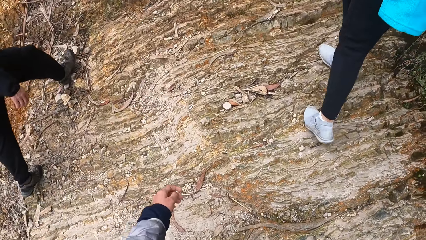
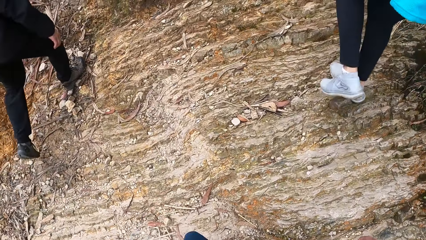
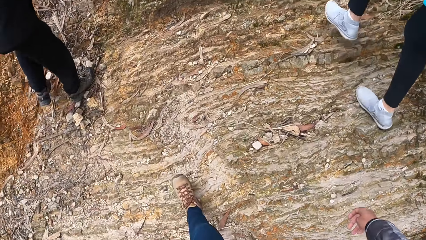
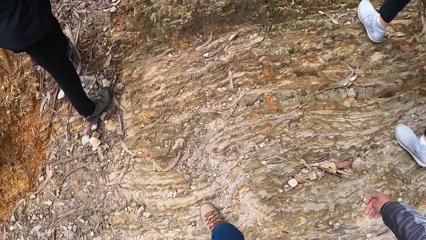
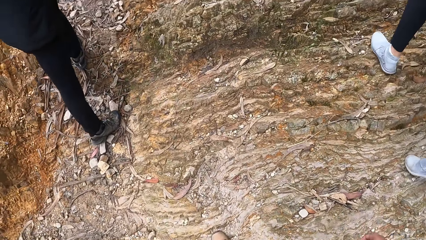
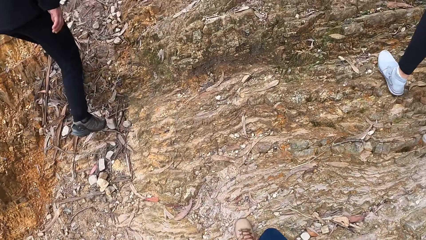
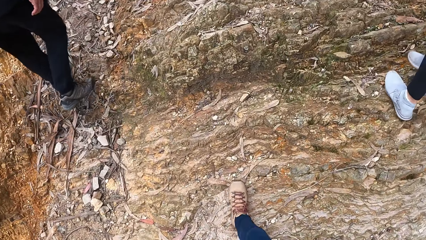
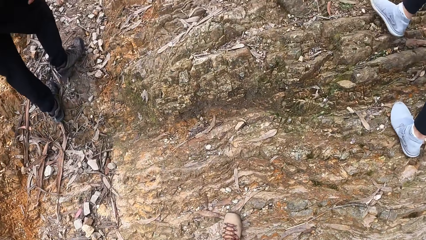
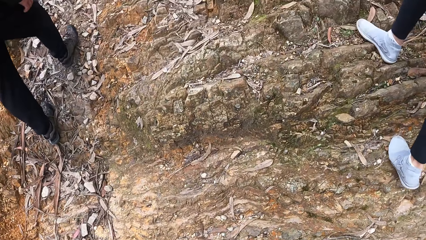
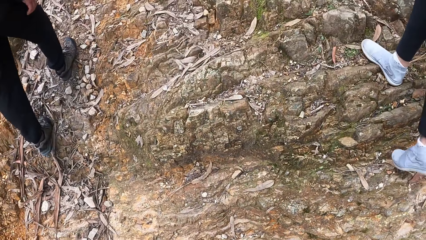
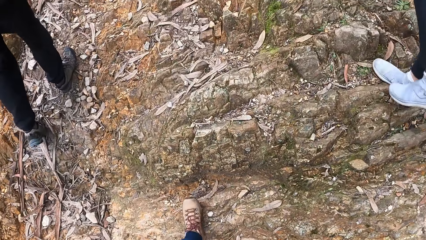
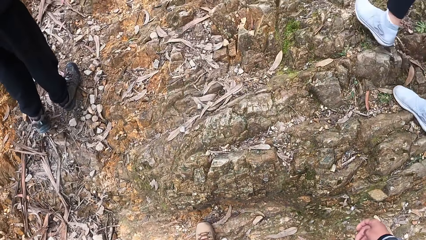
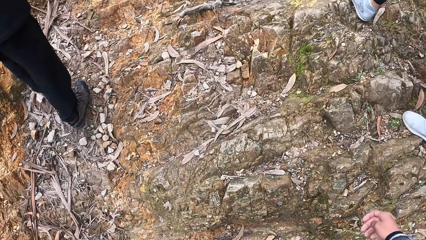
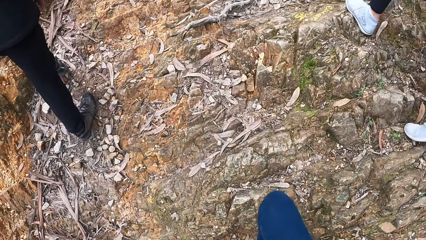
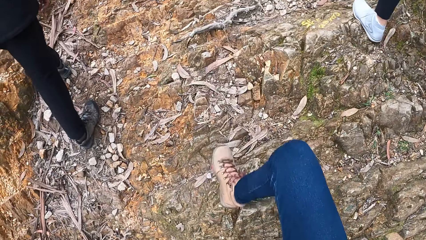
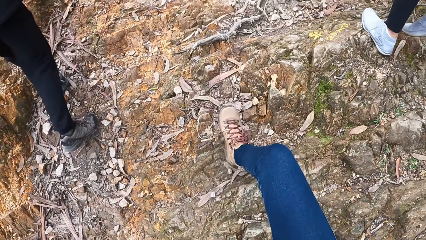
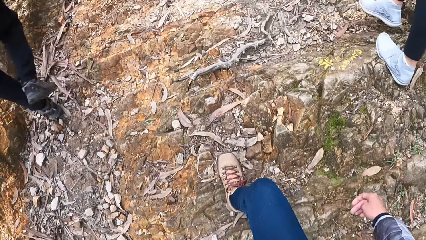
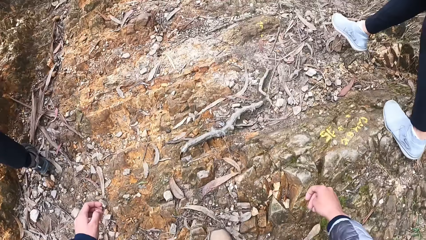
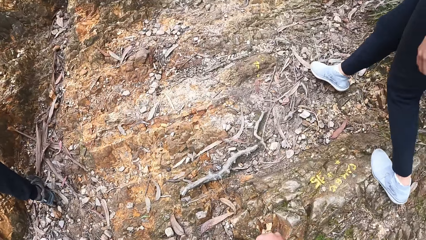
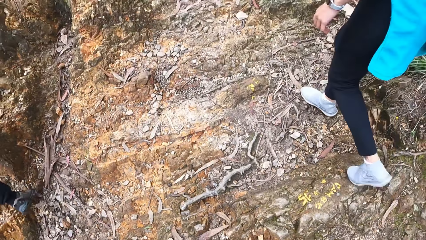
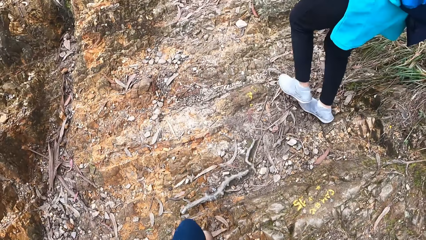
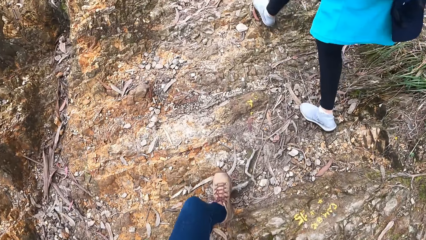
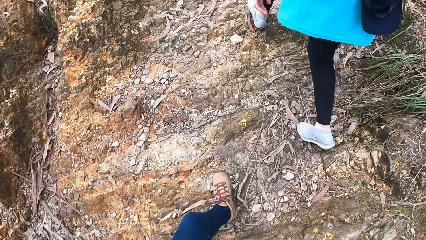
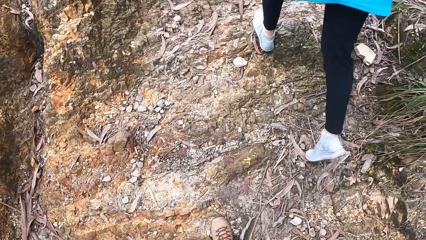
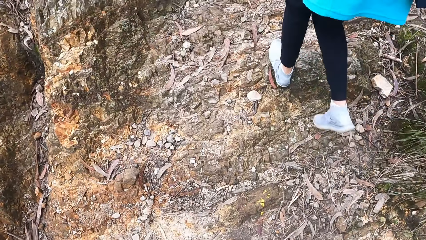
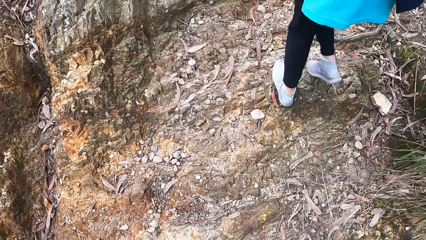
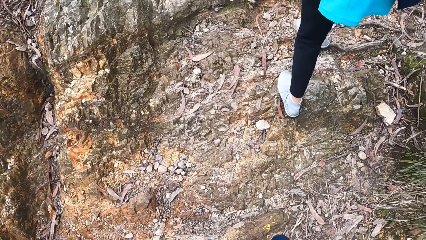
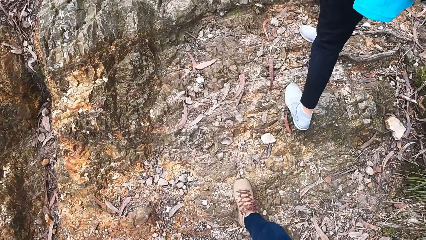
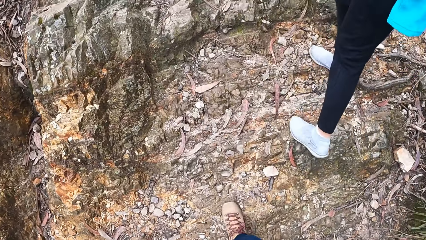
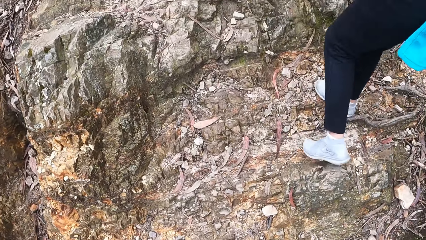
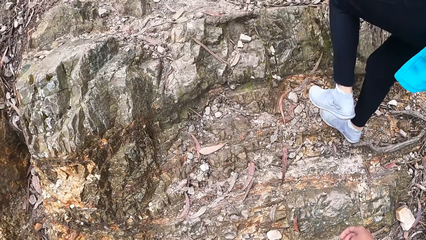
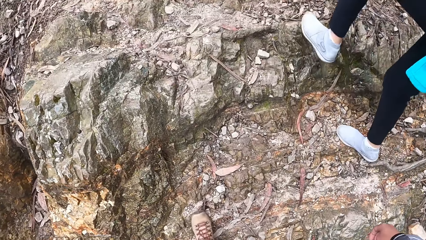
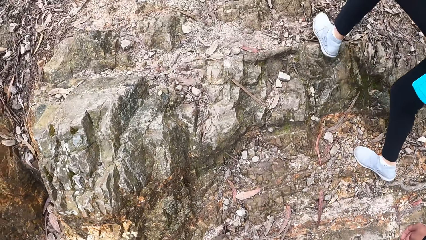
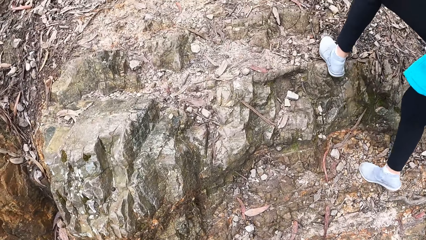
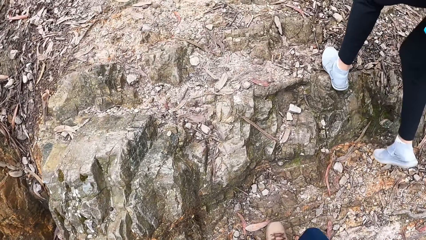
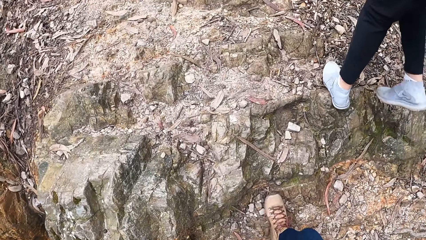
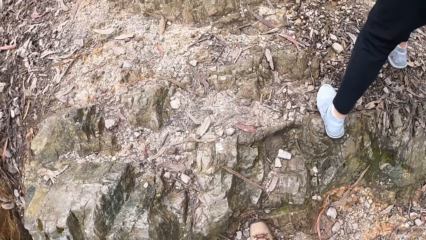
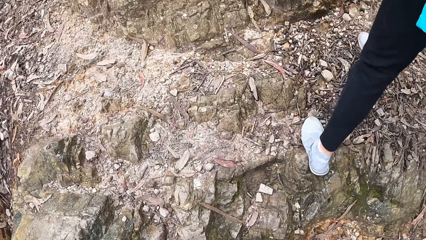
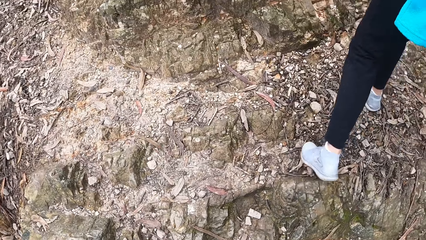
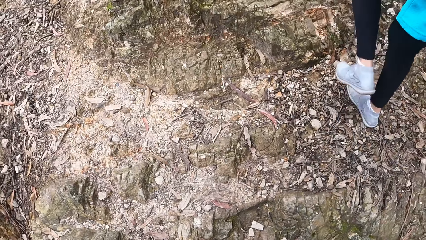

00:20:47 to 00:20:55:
The camera wearer looks at the ground. They walk around the forest with a man and a woman.

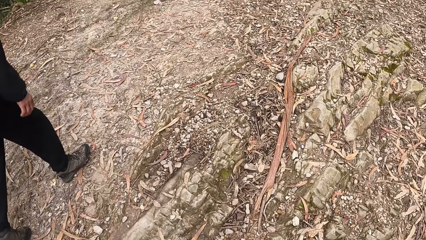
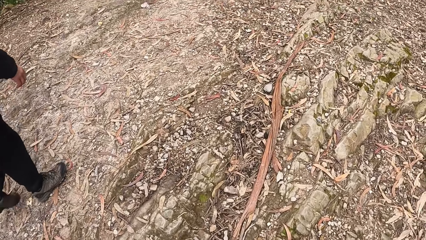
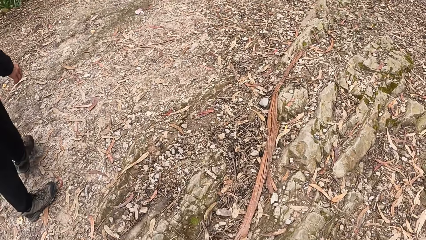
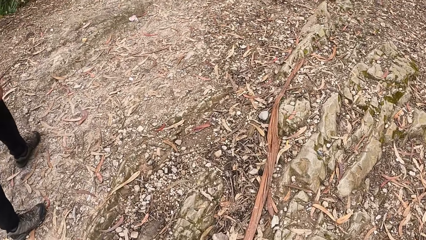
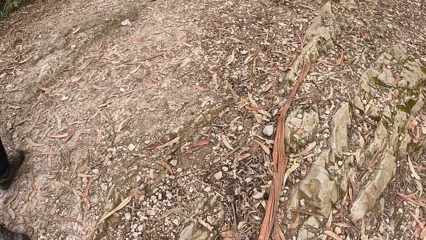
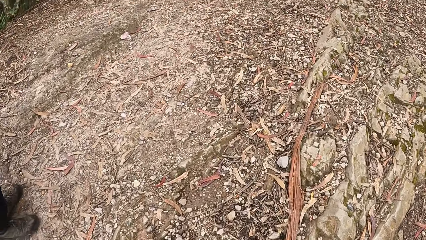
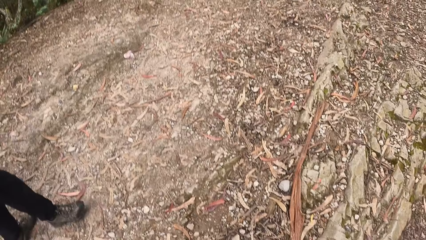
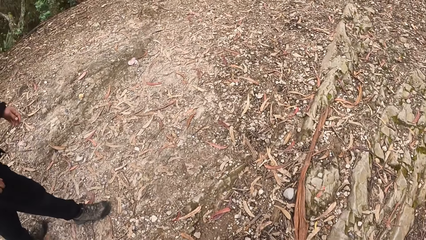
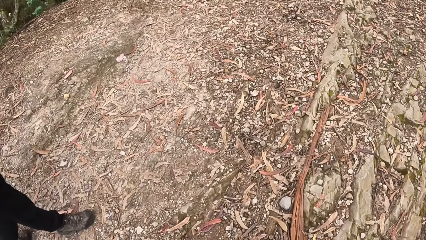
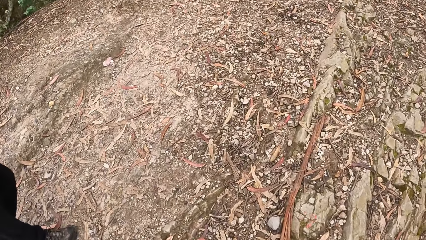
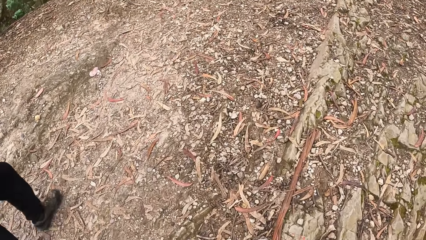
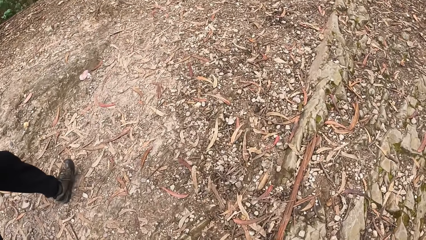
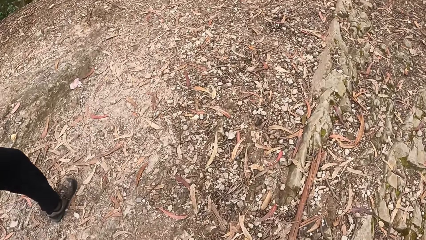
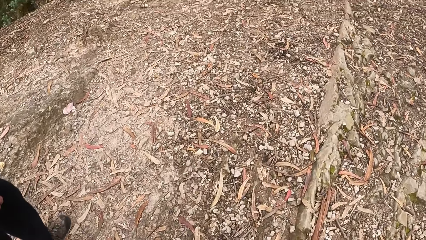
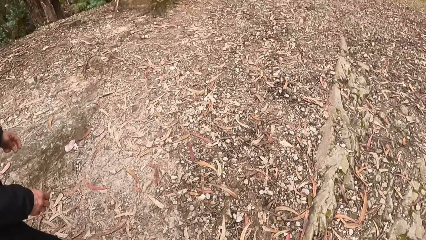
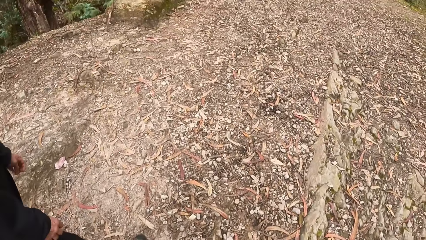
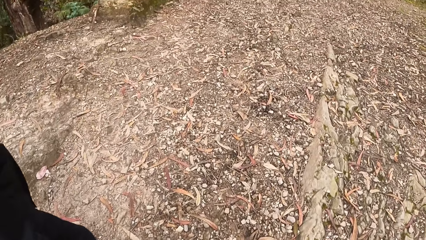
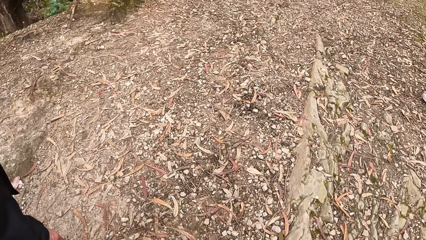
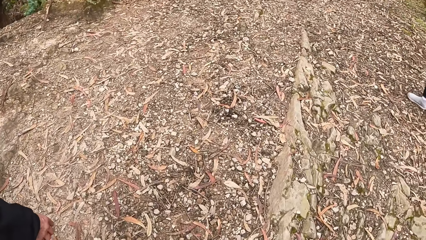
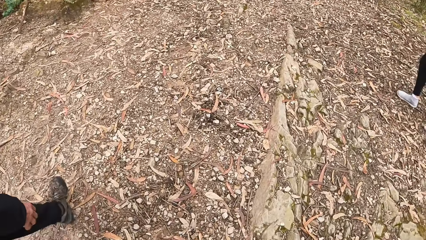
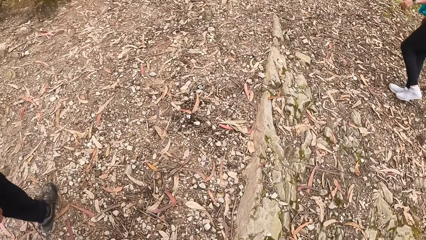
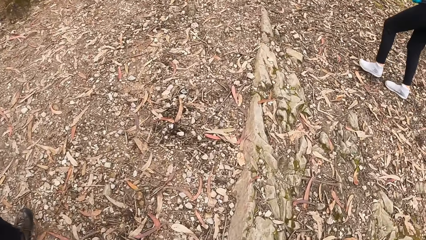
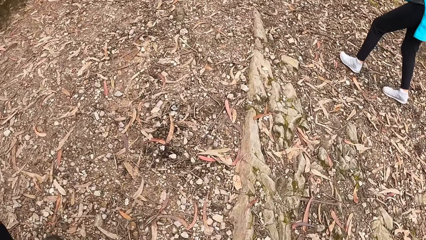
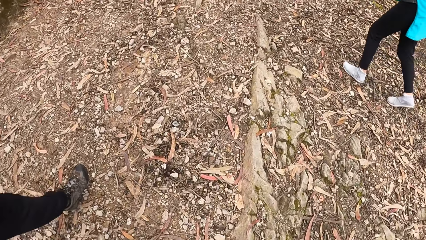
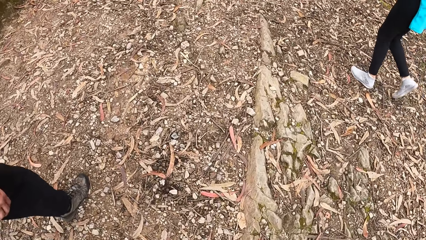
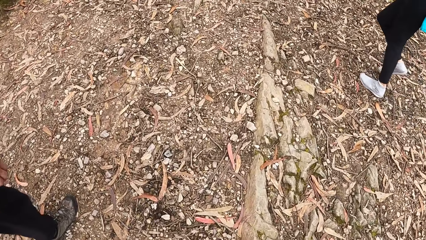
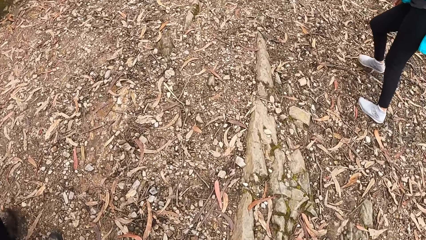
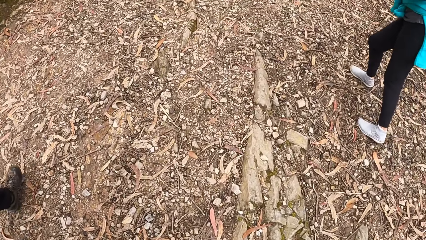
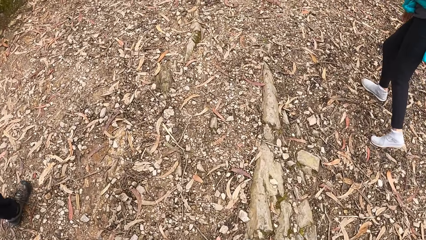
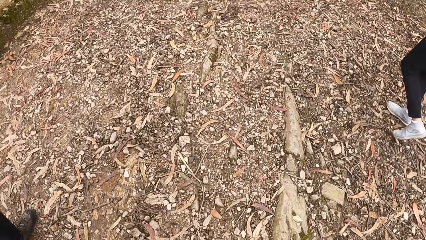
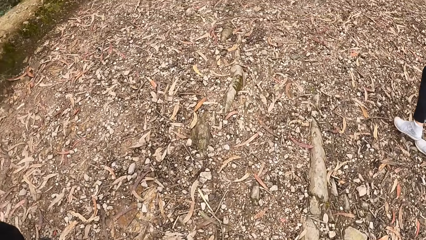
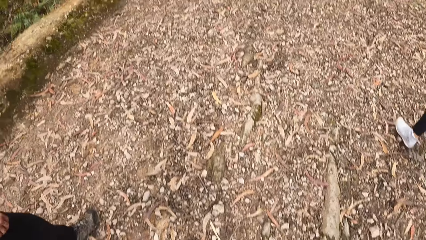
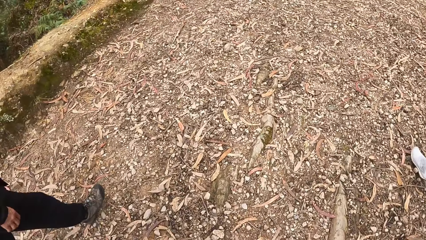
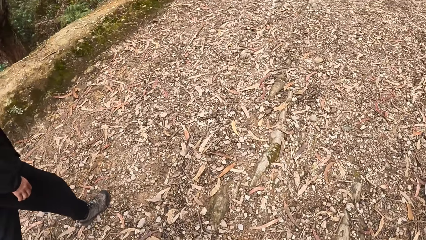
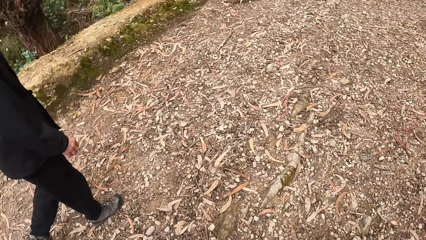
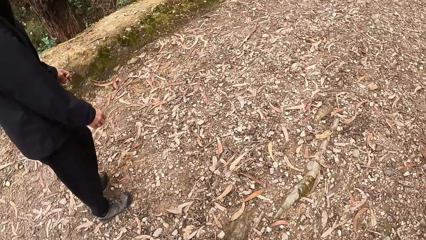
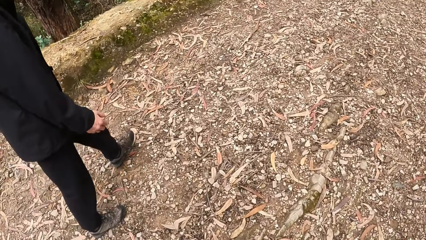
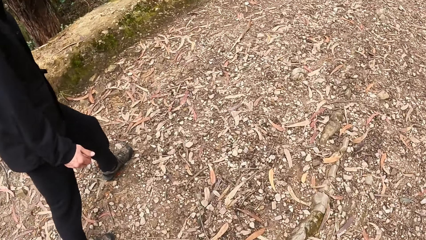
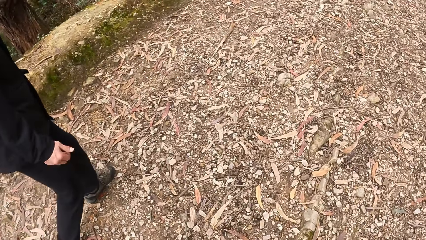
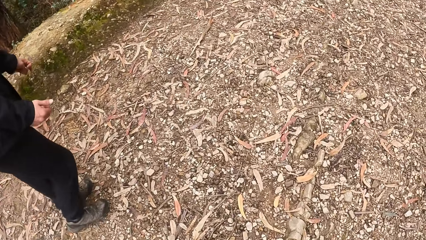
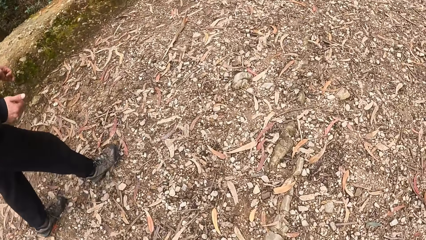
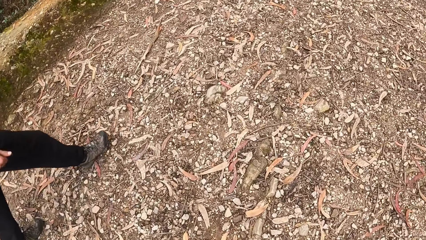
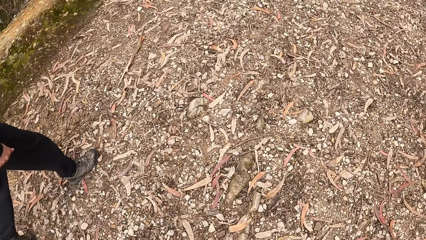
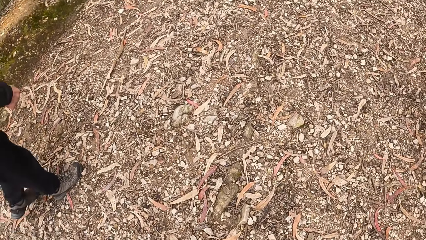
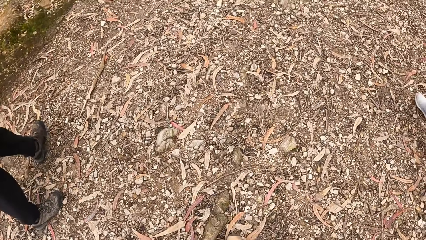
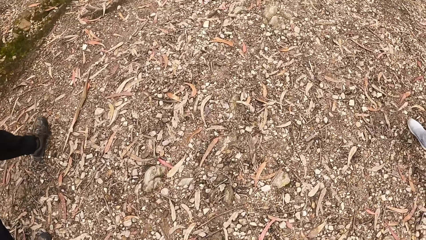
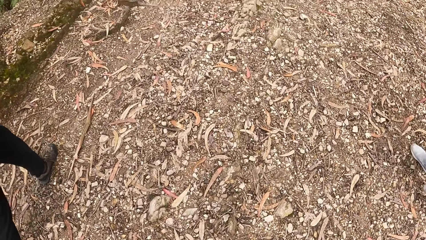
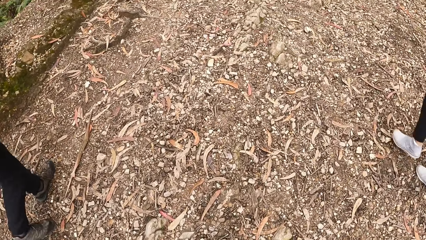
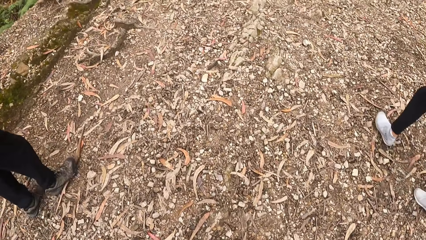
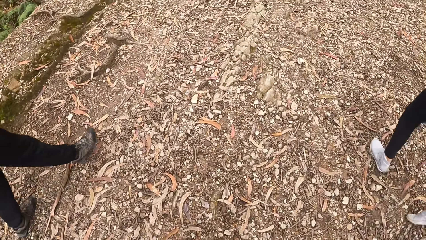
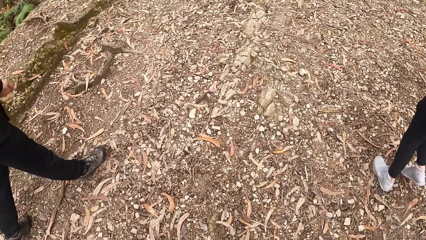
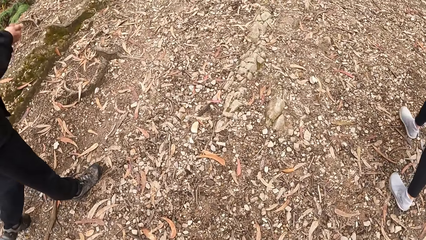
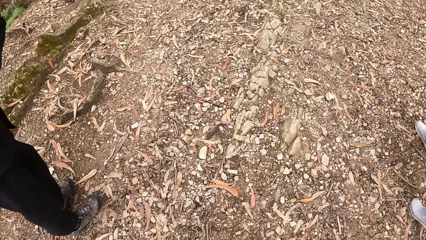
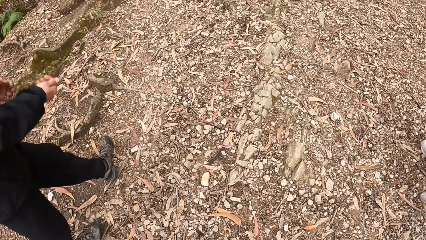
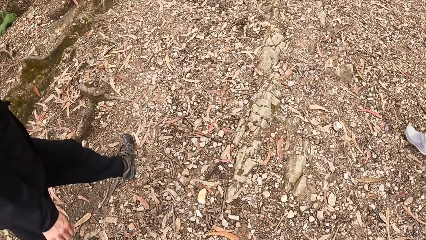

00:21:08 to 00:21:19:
The camera wearer looks at a man. They walk around the forest with the man and a woman. They look at the ground. They converse with the man.
